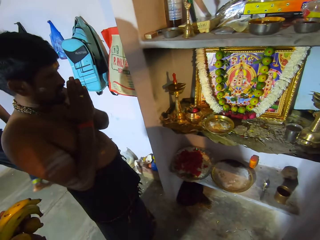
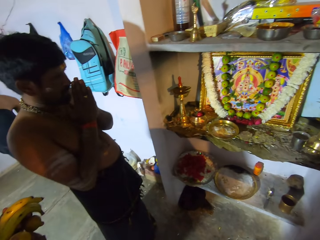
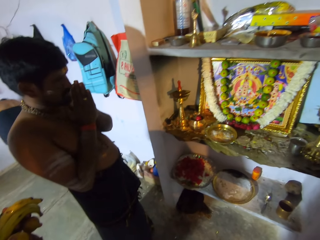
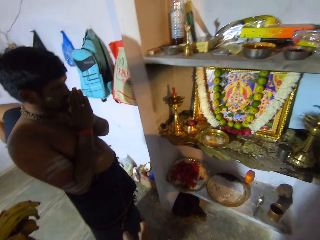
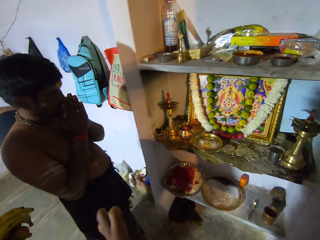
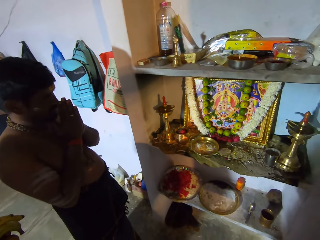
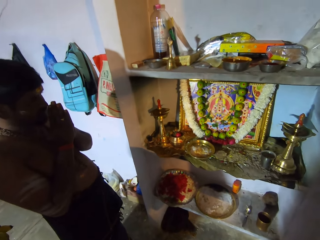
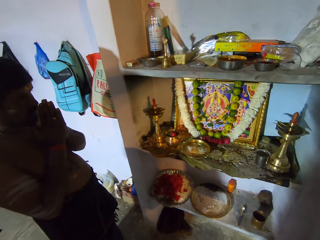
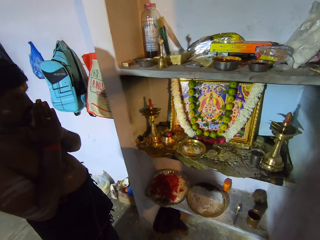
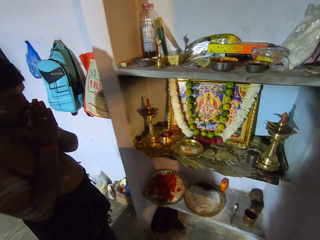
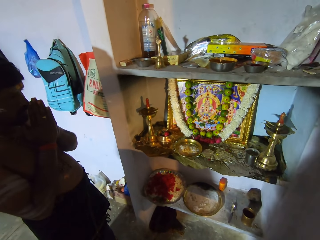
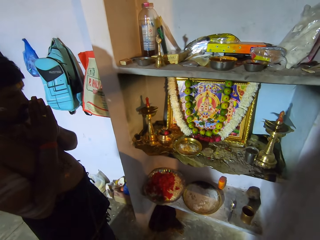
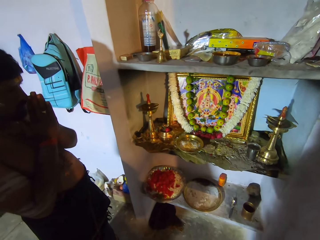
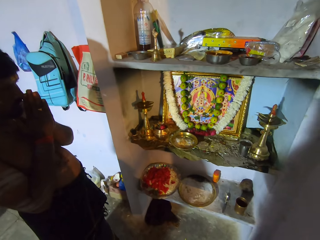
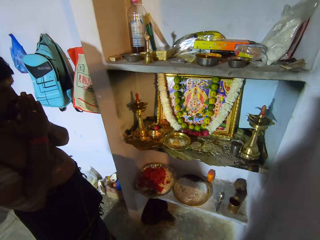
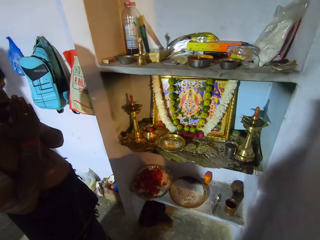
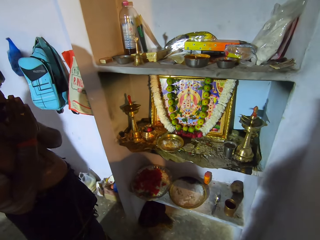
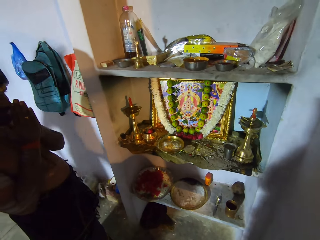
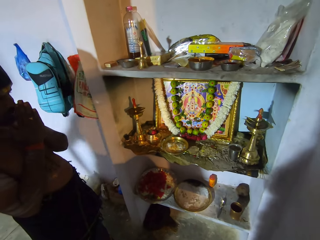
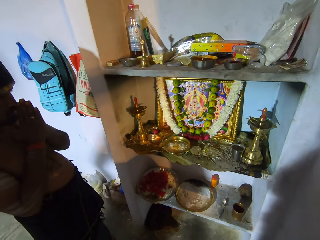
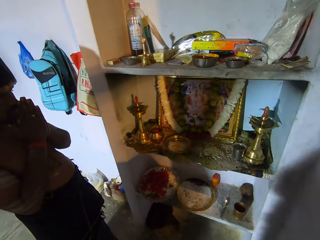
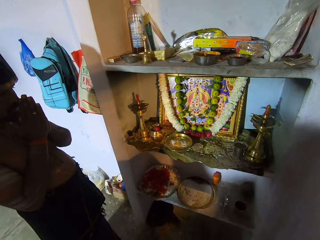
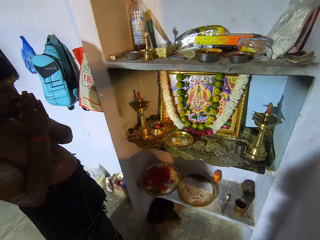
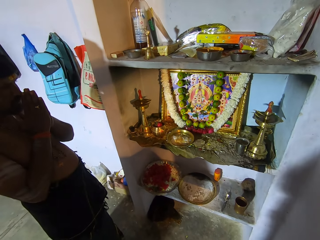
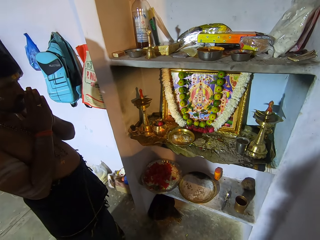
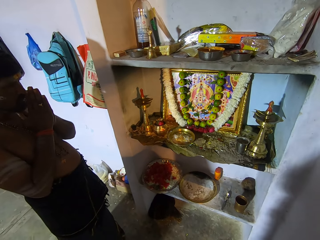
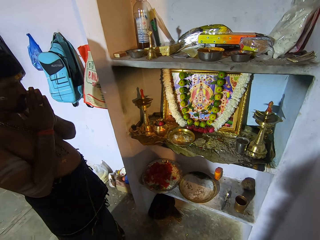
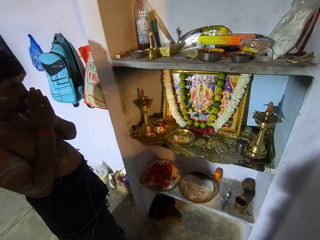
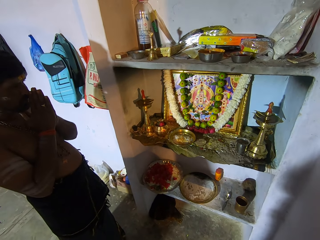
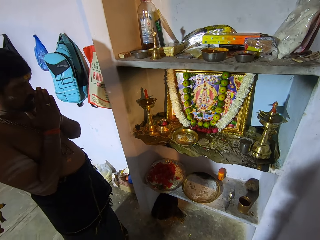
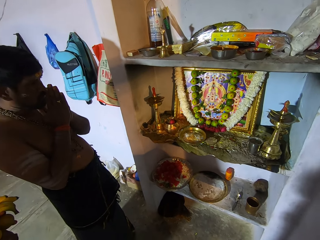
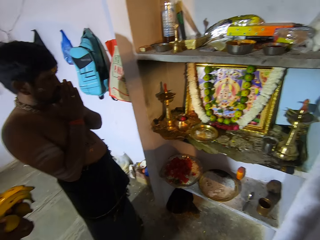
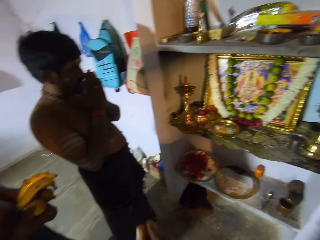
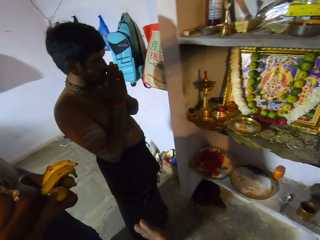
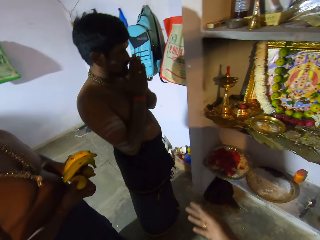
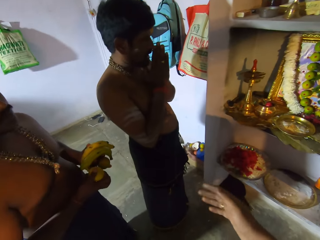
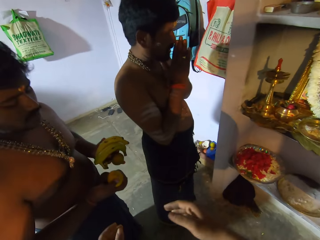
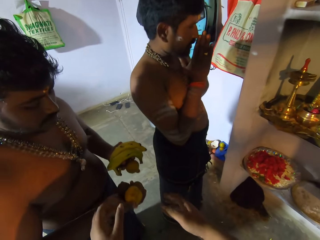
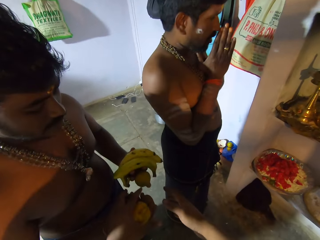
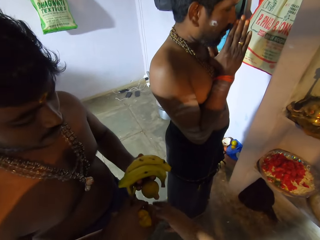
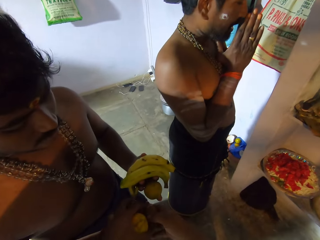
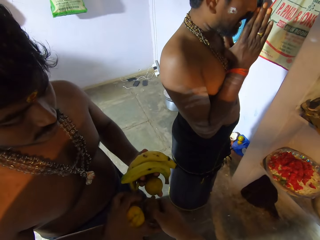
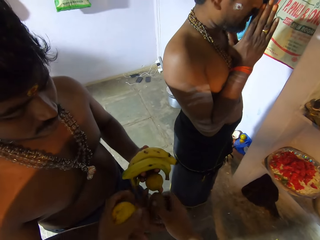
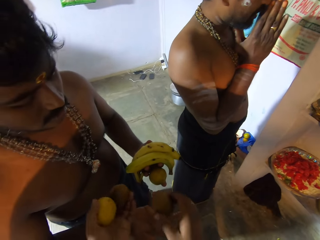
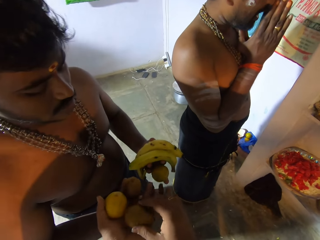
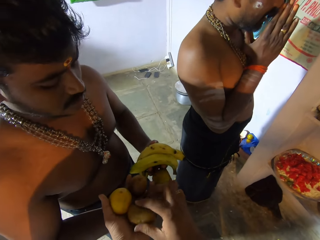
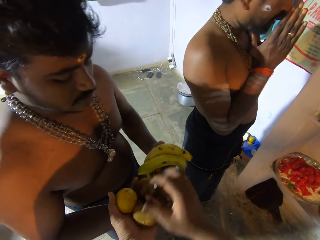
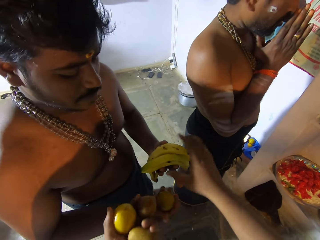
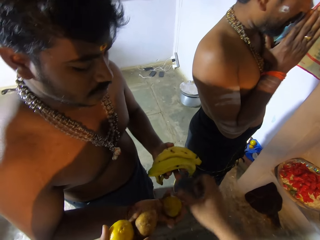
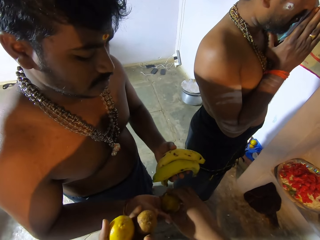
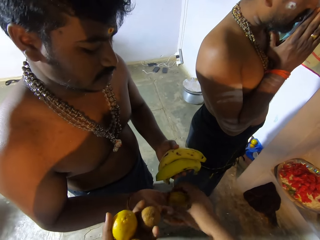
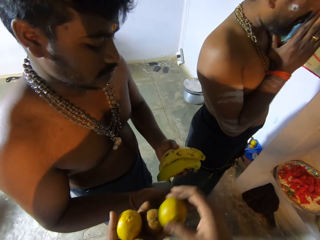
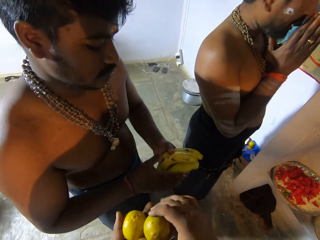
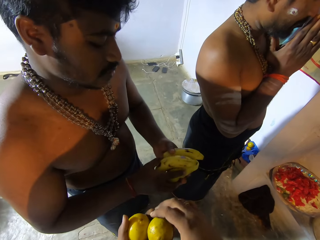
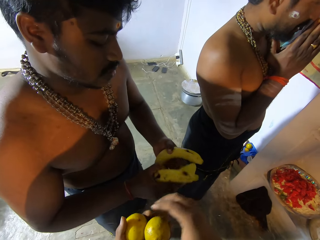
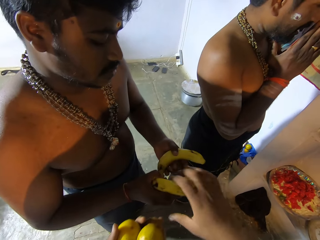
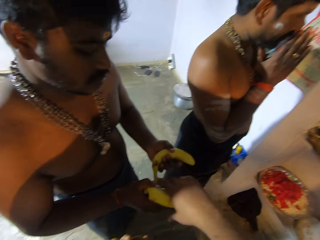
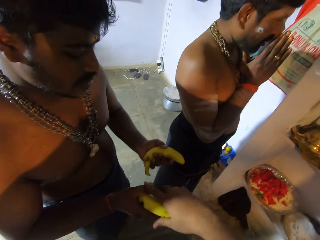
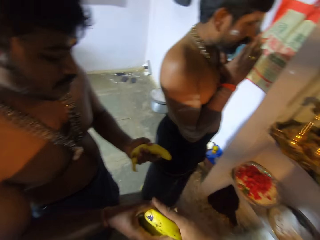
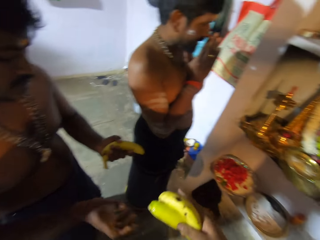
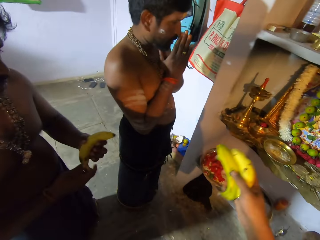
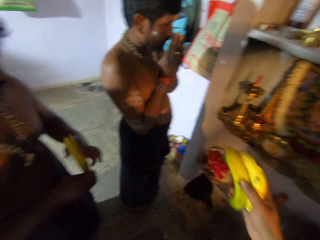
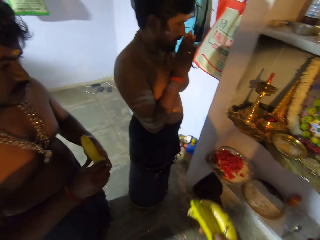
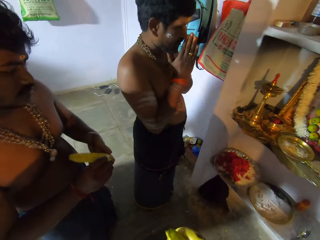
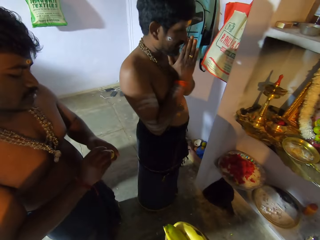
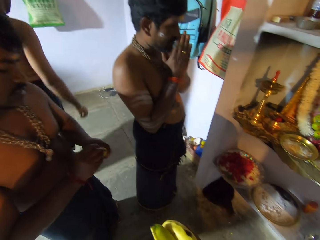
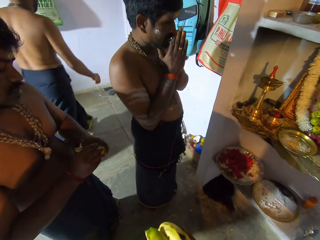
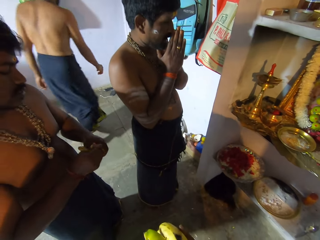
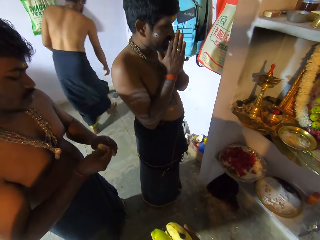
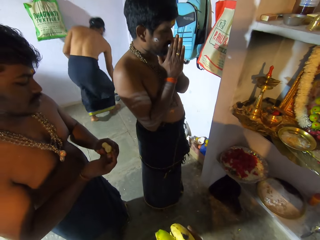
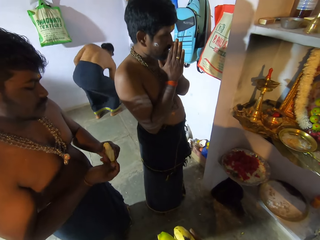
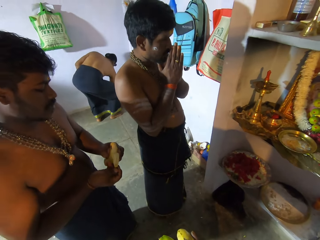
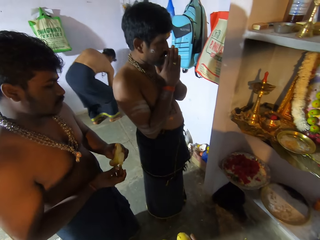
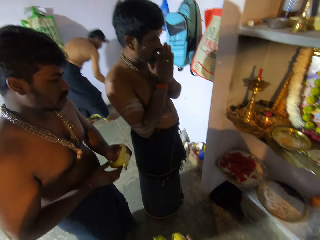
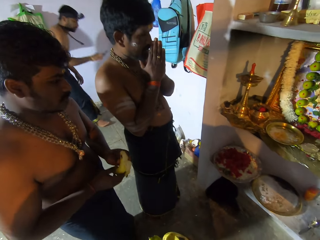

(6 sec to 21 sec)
The camera wearer moves the left hand. A man prays. The camera wearer stretches a hand towards another man. The other man gives the camera wearer fruits. The camera wearer picks the fruits from the other man's hand. They put the fruit on the left hand. The other man puts the fruit on the right hand. The camera wearer takes the fruit and puts the fruit on the left hand. The other man gives the camera wearer bananas and puts a banana on the right hand. The camera wearer takes the bananas. The other man holds the banana with both hands and peels the banana.

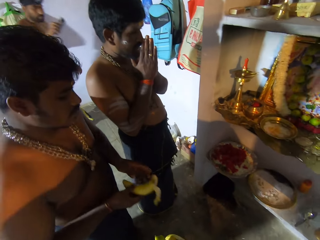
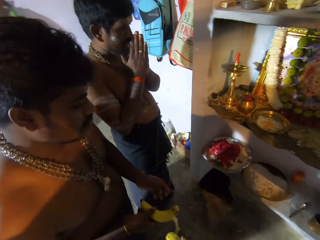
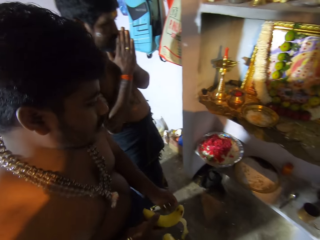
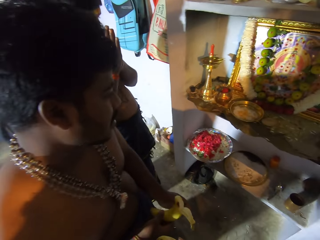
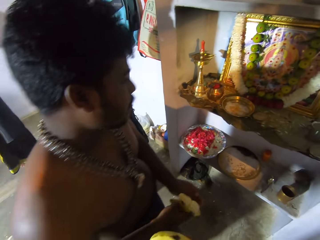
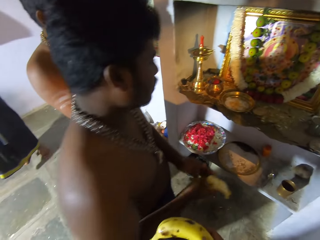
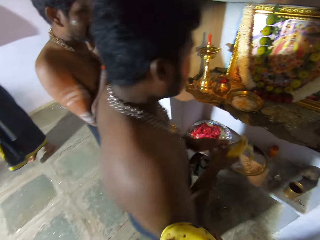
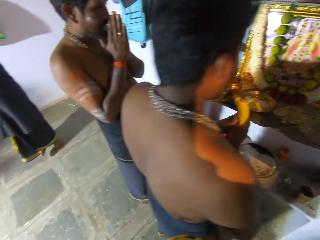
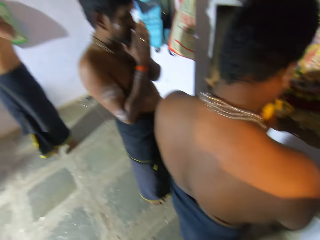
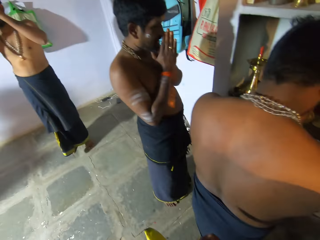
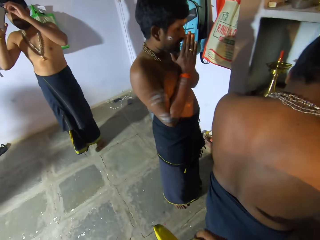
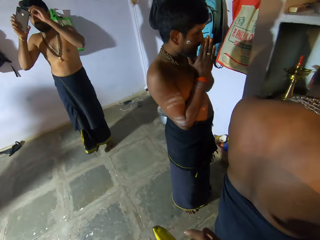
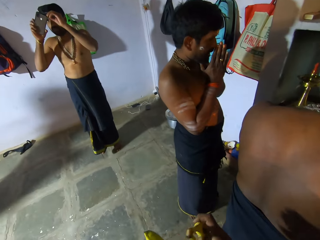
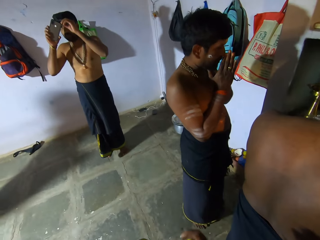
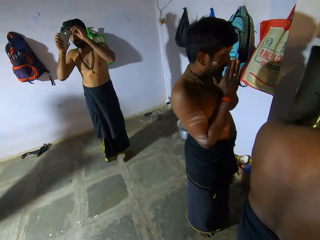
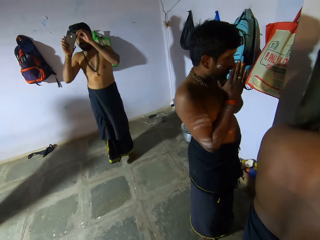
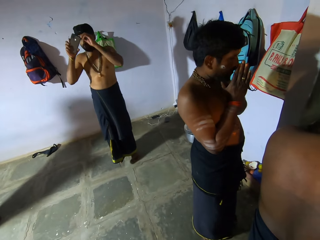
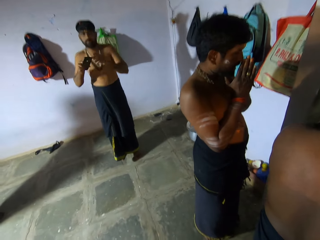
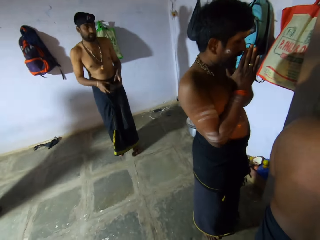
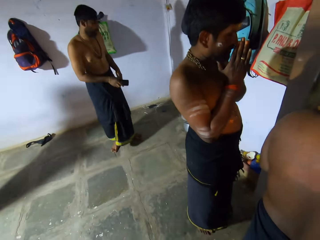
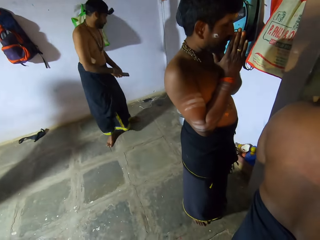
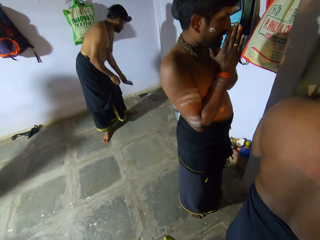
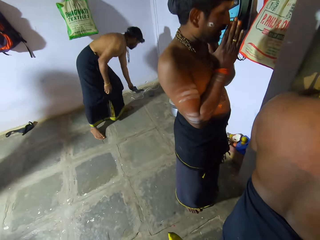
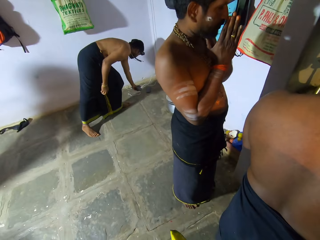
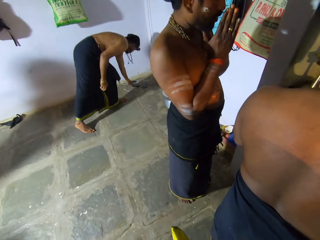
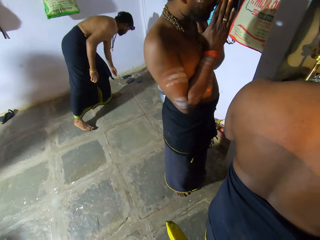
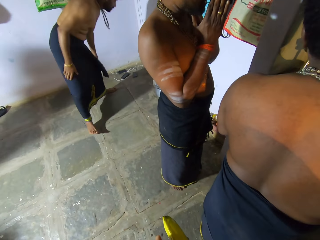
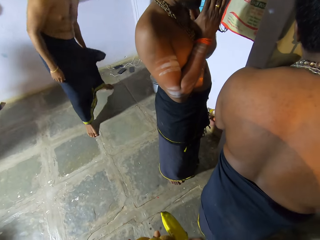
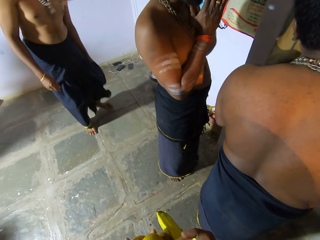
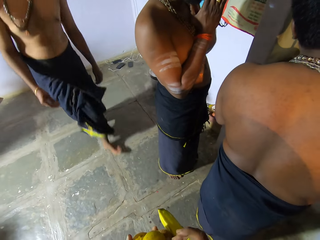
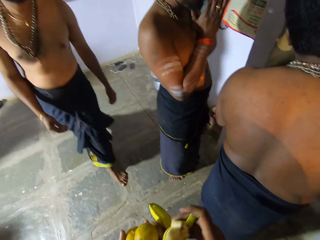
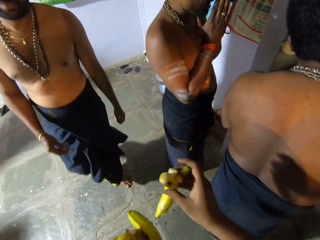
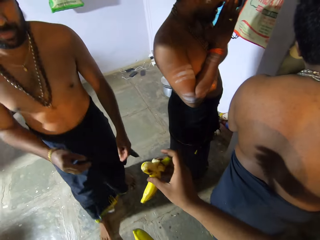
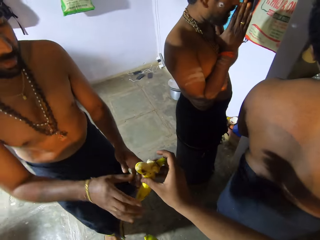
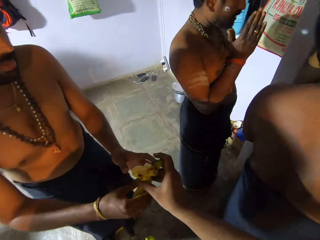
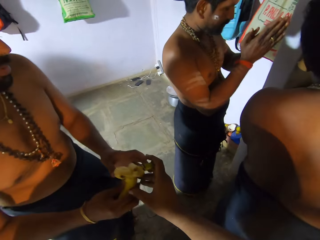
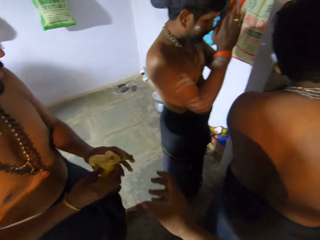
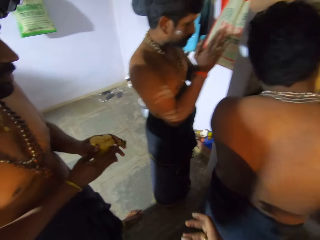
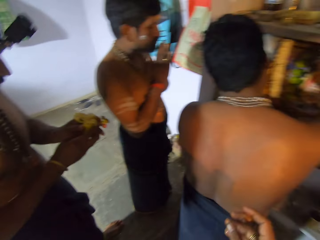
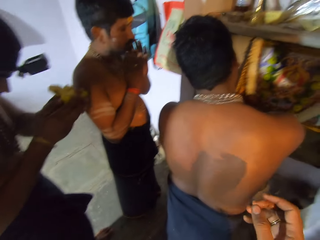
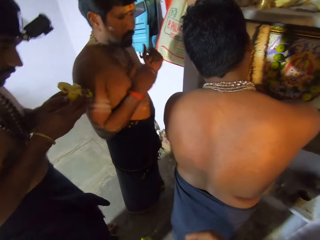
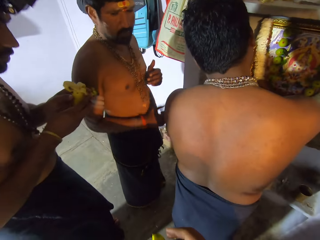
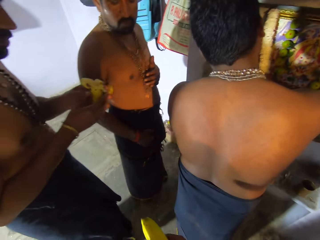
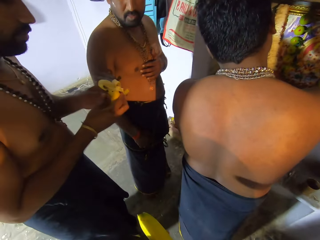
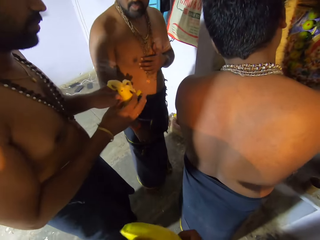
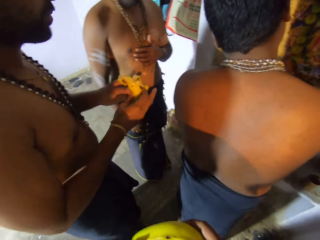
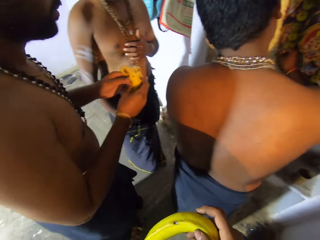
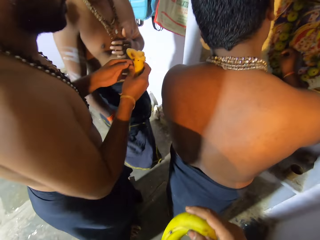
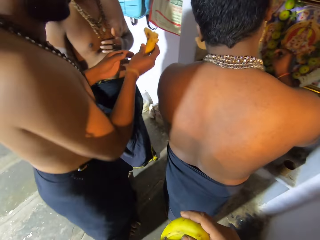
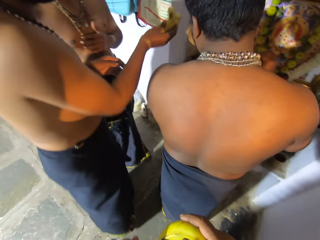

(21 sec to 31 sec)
A man puts a banana on the right hand. The man moves forward and bends besides the shelf. Another man holds a phone, puts the phone on the floor and walks towards the camera wearer. The camera wearer gives the second man a banana. The second man takes the banana. A third man puts hands to the head. The second man bends besides the banana and raises a hand to the head. The third man touches the body. The camera wearer holds oranges. The second man walks.
